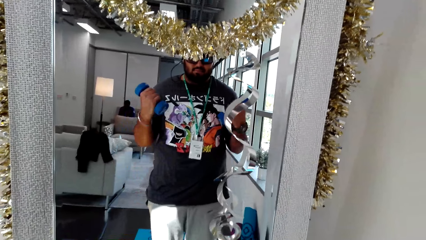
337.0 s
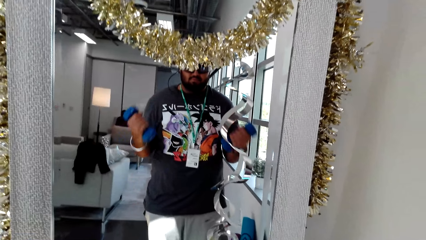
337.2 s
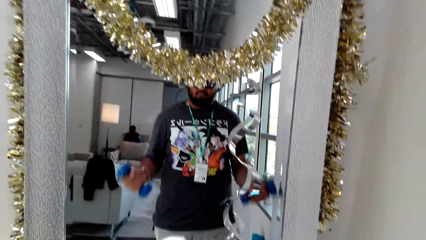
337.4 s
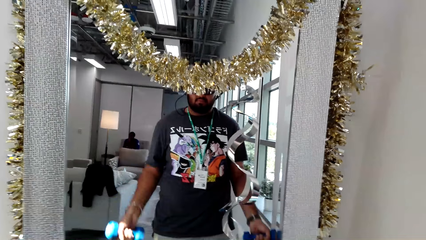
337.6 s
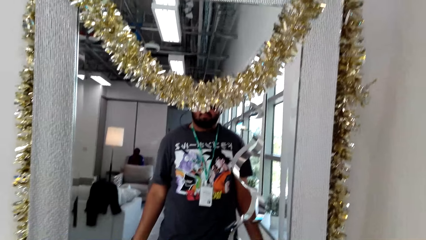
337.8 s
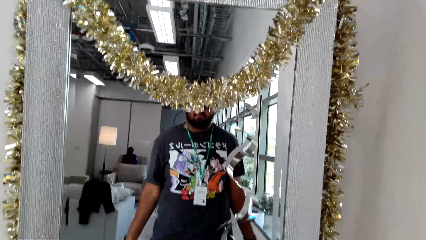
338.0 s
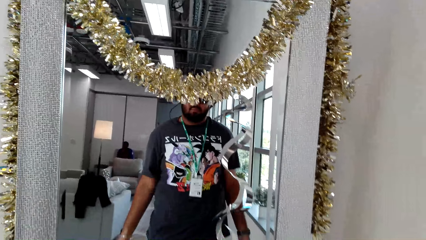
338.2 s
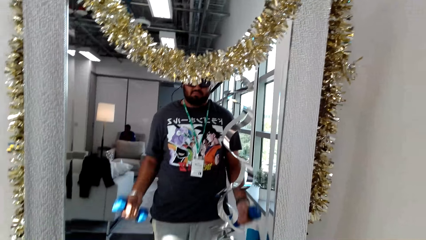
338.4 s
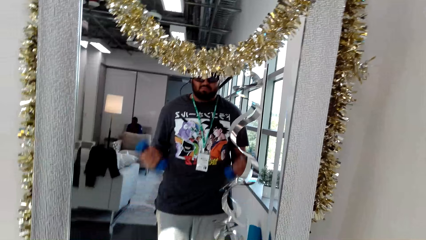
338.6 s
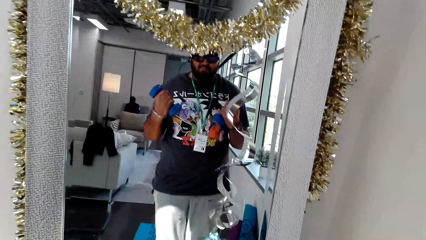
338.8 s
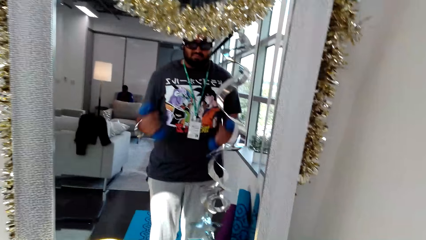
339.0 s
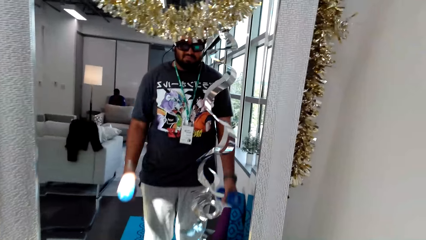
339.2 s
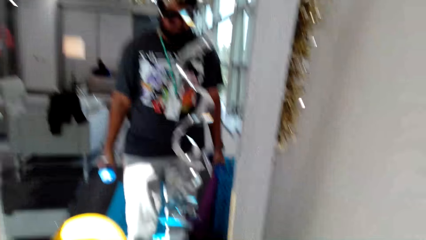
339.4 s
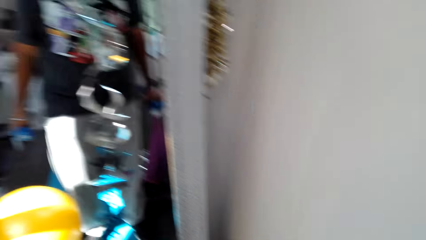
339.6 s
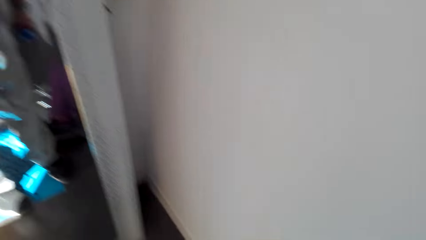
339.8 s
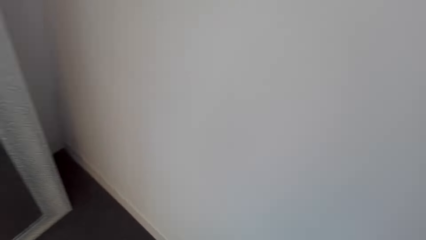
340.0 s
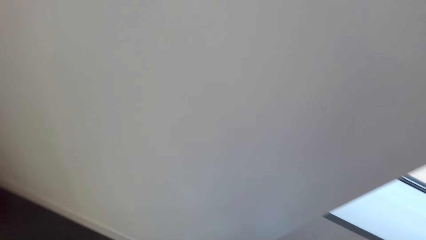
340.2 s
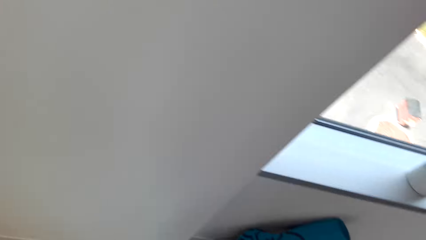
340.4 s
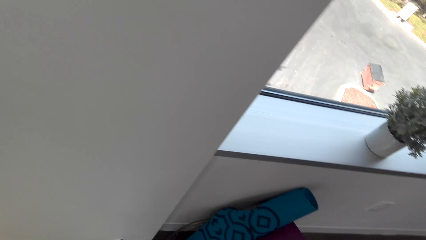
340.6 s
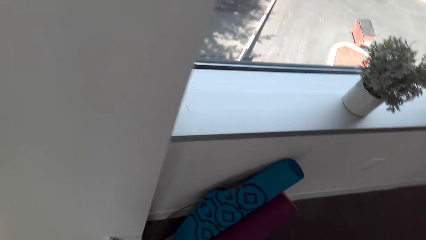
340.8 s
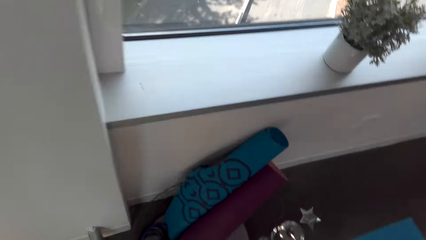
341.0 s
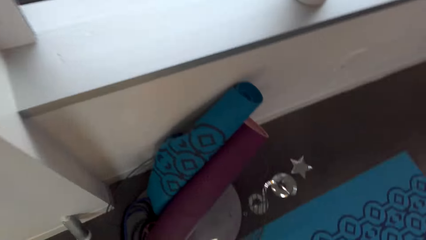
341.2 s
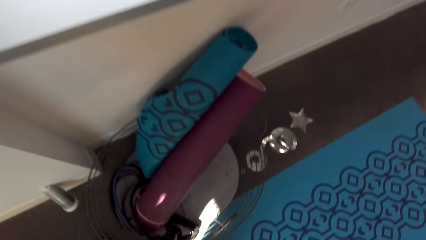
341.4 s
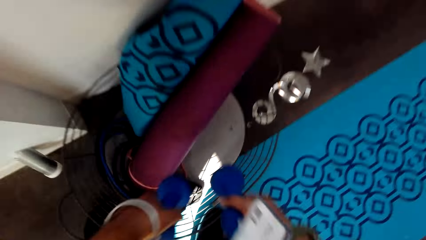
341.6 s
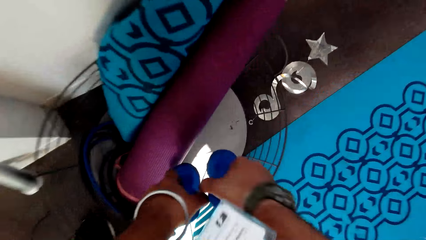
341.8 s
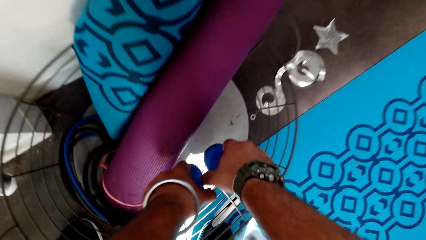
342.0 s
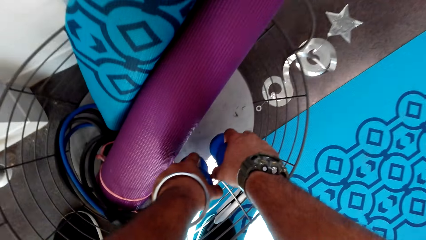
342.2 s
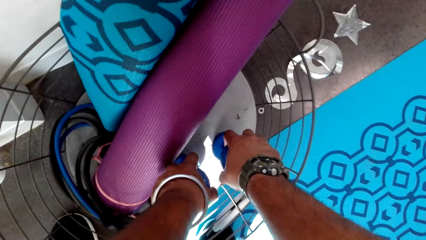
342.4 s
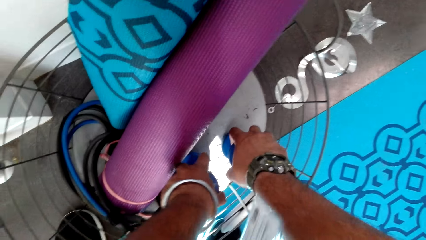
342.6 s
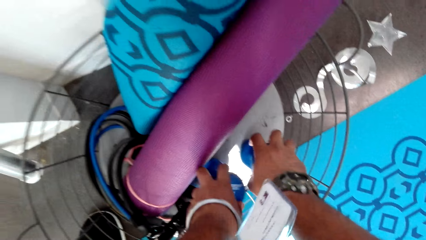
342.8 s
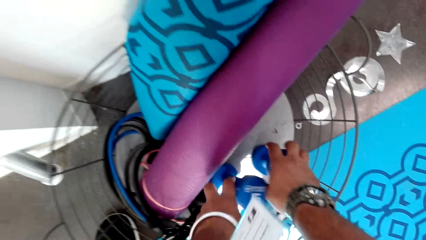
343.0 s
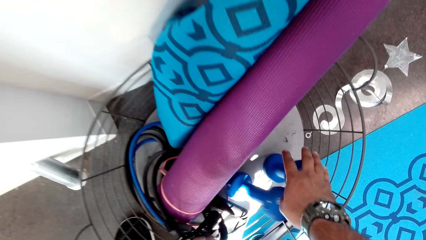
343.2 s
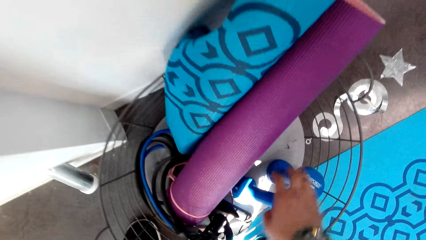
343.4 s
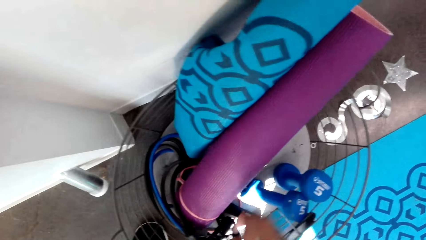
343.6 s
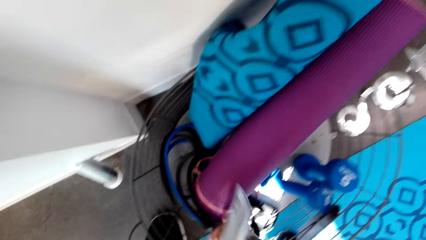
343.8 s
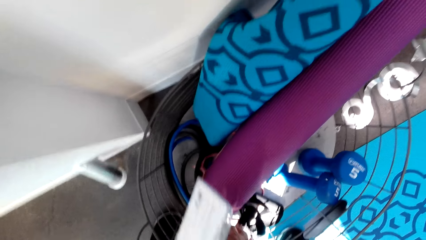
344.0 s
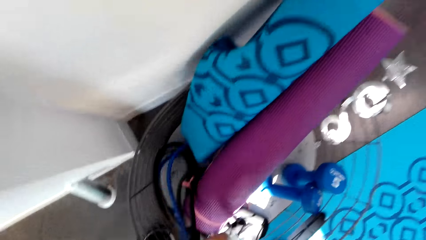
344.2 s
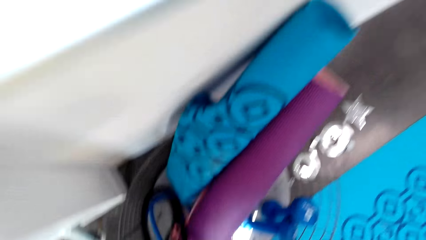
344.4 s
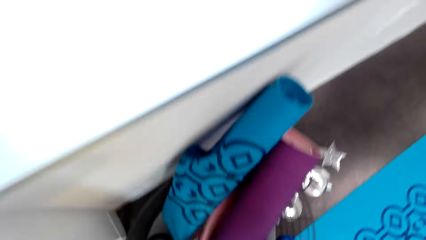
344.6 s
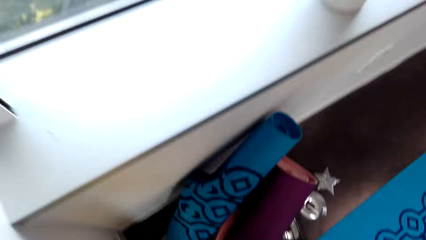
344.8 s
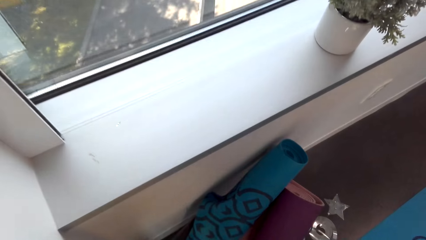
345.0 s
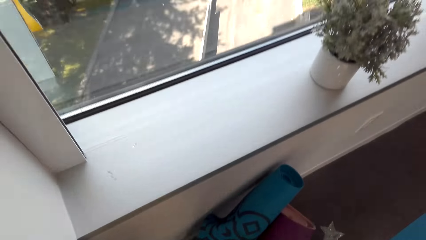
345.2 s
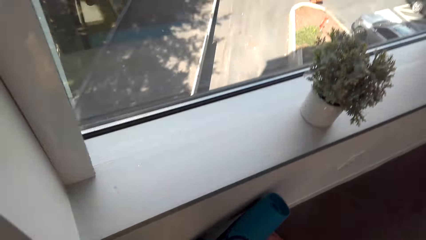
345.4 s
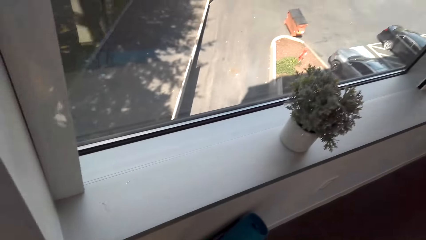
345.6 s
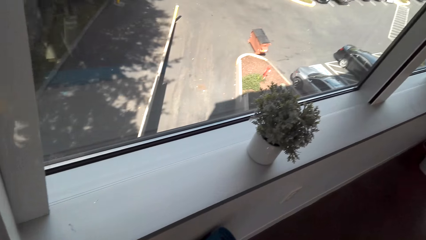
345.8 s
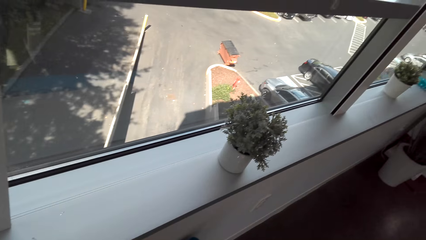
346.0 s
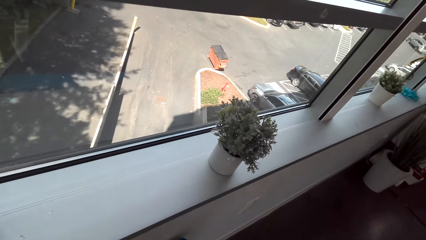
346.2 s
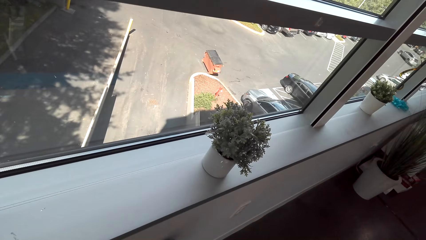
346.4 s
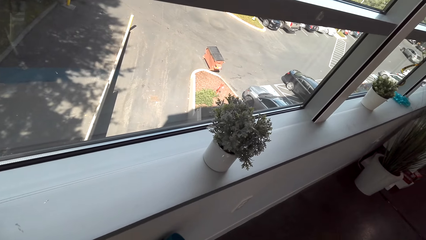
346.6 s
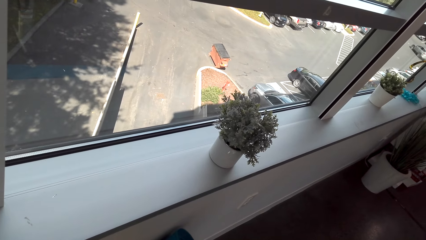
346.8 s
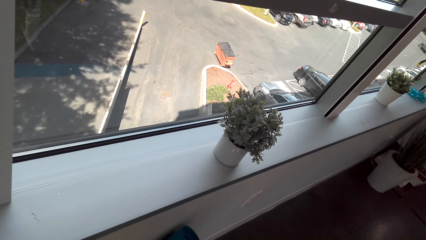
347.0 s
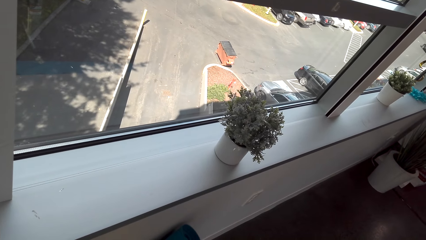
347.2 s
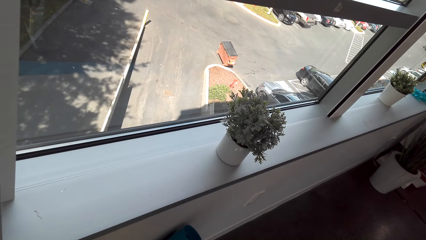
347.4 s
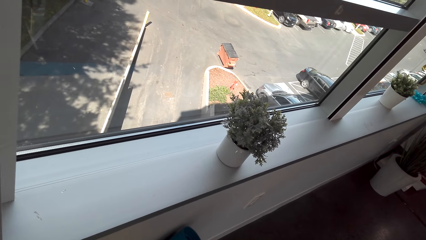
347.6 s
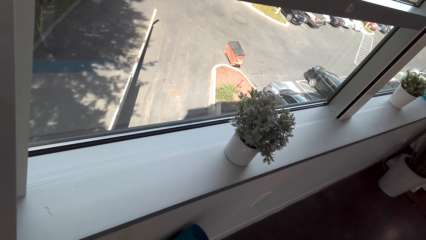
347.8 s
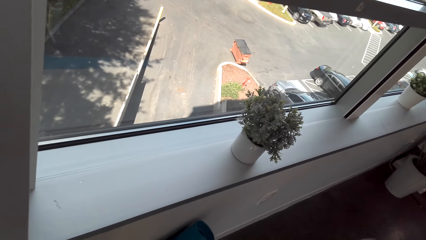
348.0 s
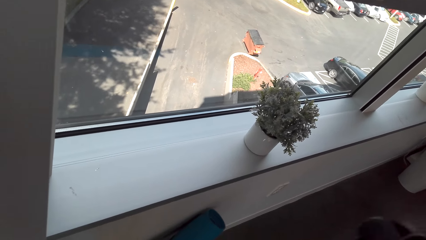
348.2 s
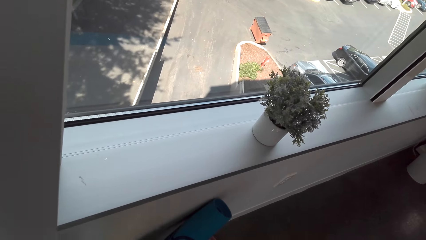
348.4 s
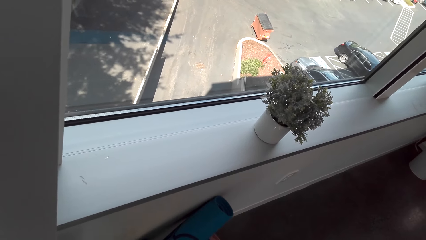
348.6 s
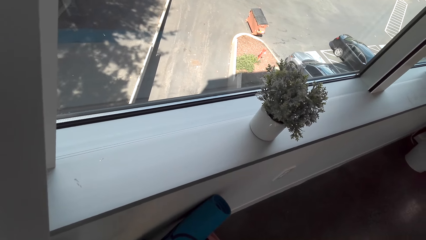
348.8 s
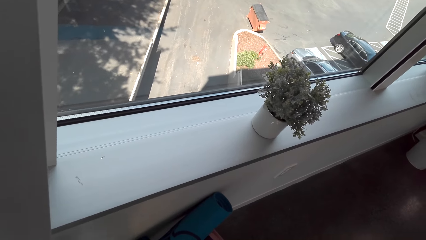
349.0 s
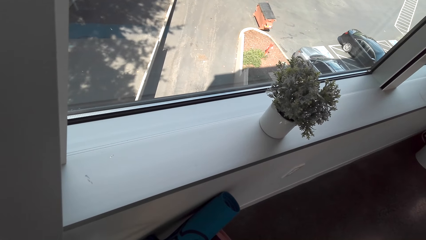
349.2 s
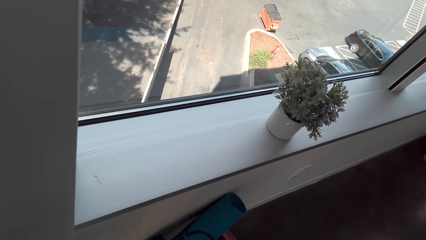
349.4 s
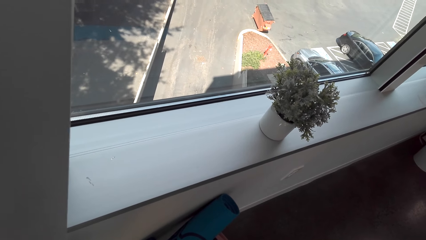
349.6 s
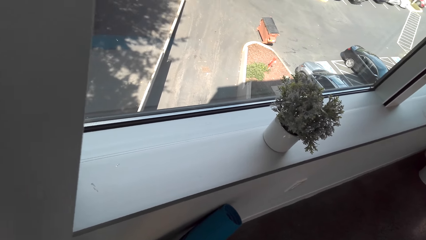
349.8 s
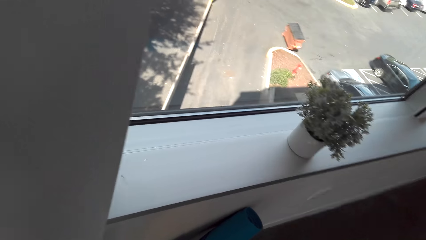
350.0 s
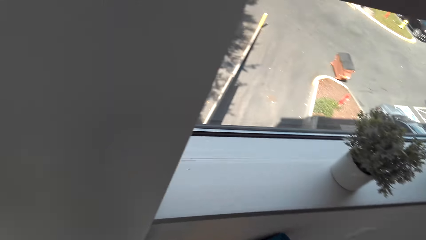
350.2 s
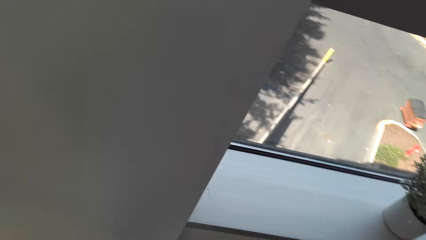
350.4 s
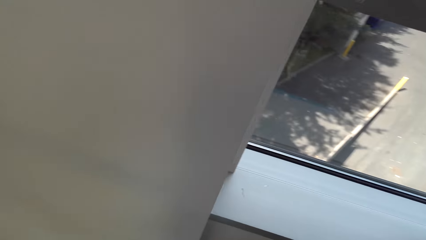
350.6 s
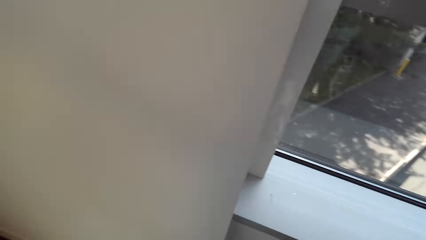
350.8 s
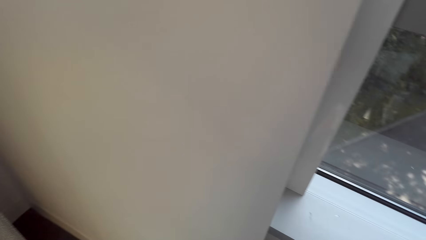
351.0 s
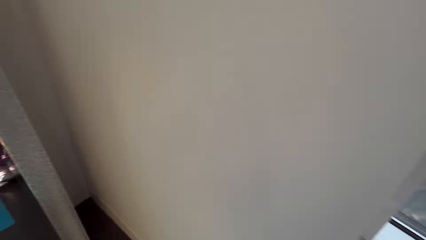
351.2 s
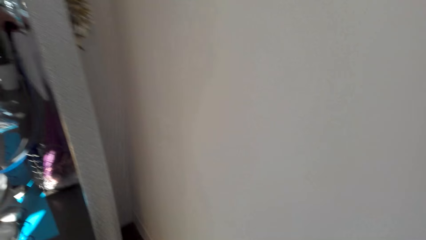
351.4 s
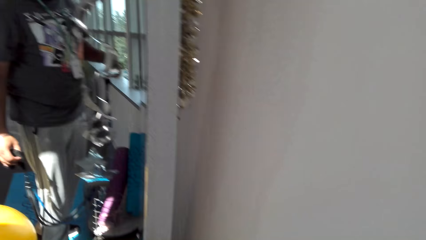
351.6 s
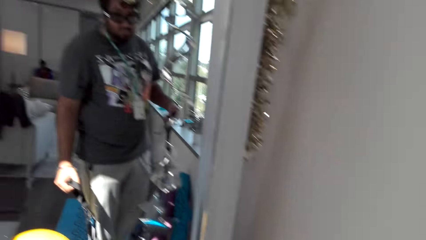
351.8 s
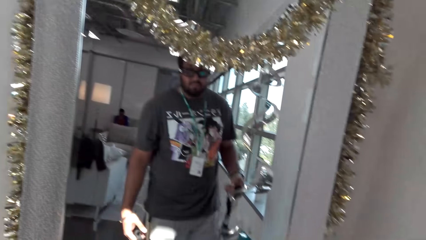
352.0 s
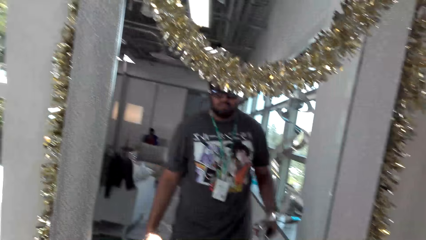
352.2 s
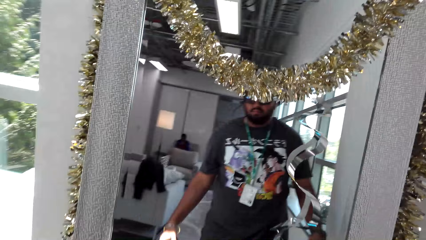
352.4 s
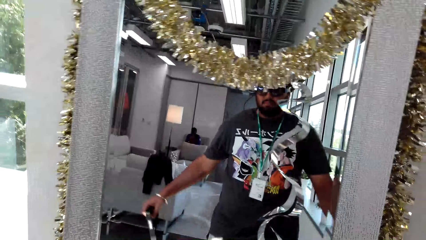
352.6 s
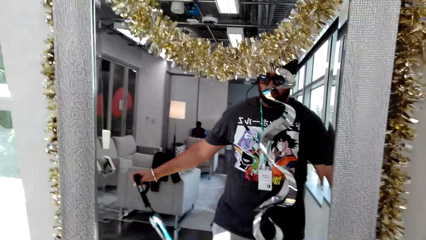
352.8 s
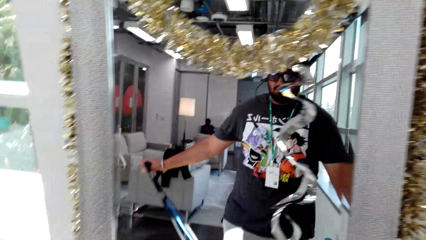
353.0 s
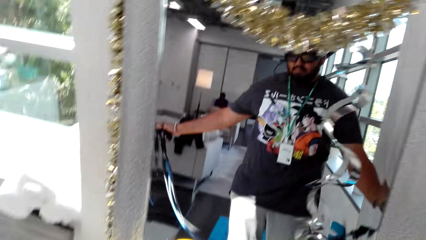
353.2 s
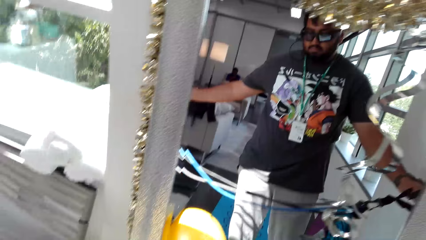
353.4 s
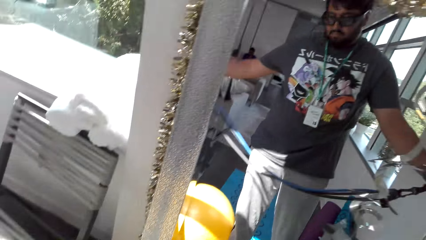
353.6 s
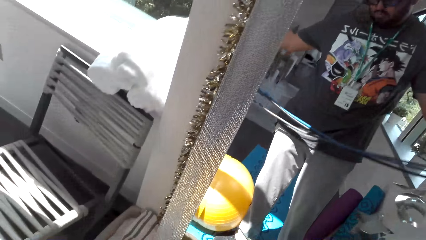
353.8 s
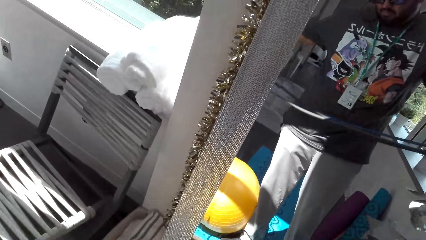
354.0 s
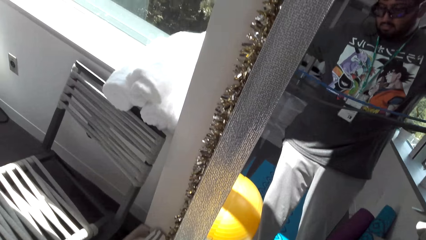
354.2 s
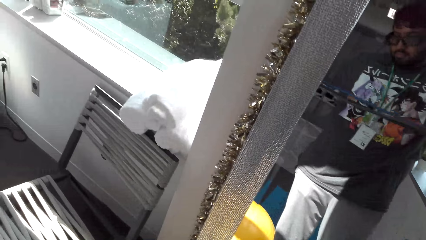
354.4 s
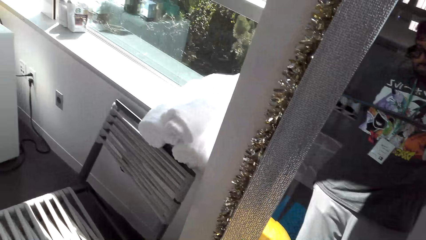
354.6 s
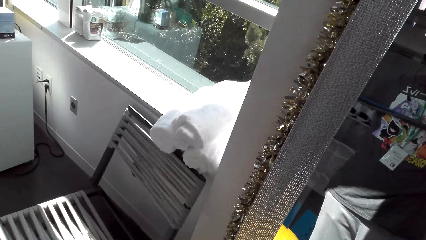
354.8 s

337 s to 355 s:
The camera wearer looks around. They put the dumbbells on the gym tools holder. They pick the resistance band or rope from the gym tools holder. They look outside. They turn. They hold the resistance band with both hands.
